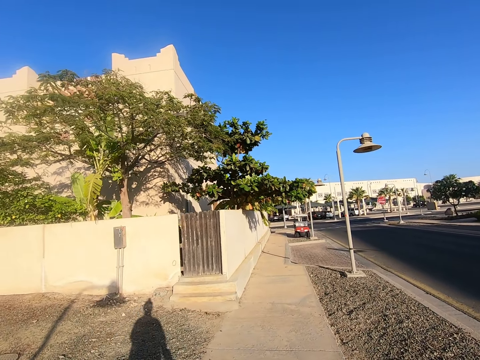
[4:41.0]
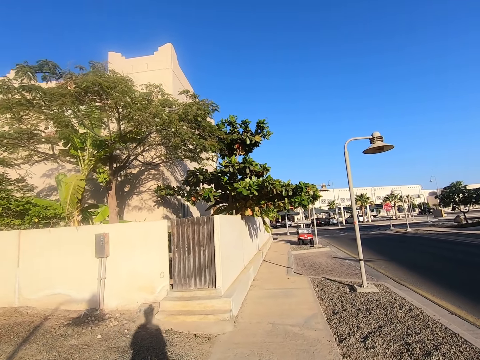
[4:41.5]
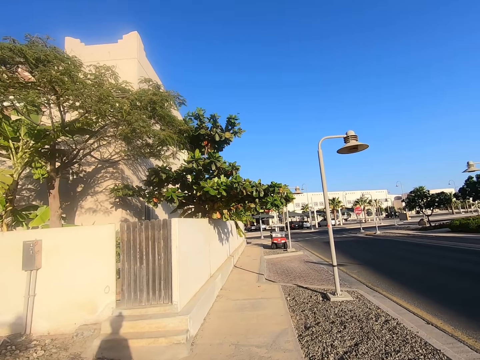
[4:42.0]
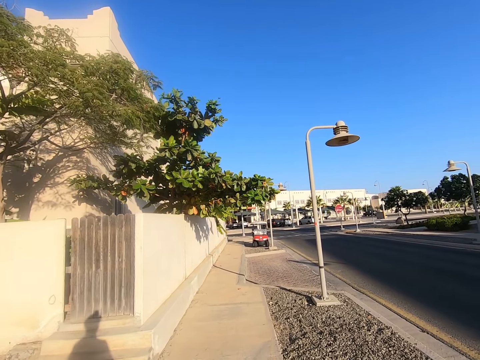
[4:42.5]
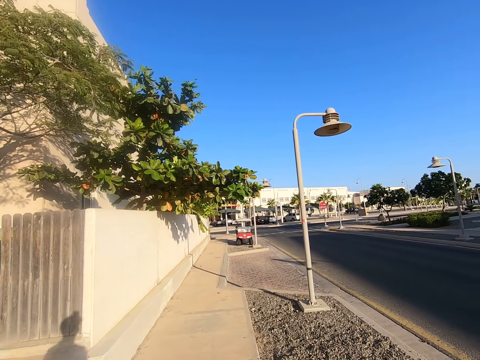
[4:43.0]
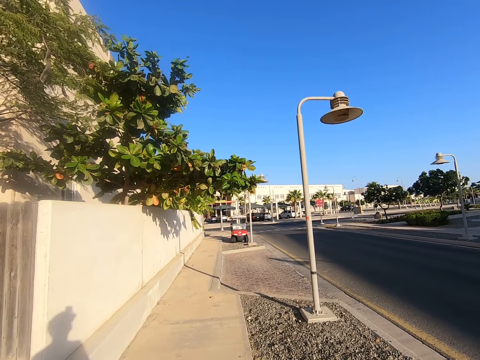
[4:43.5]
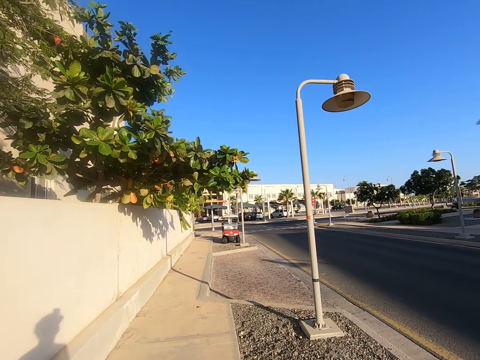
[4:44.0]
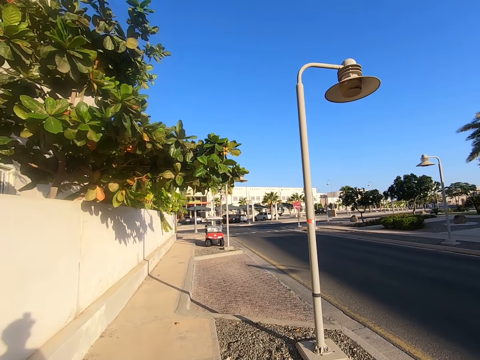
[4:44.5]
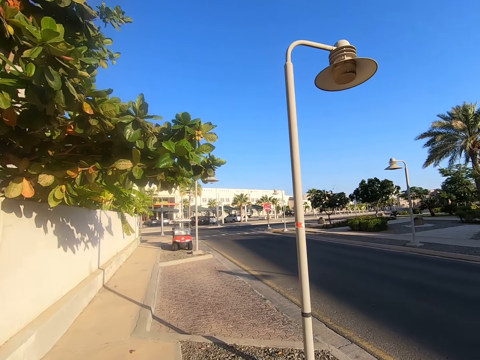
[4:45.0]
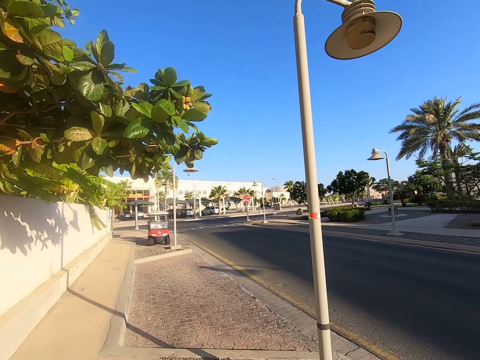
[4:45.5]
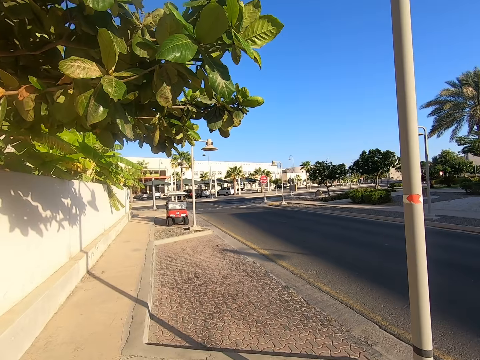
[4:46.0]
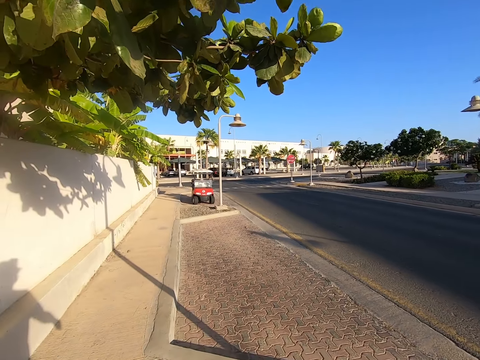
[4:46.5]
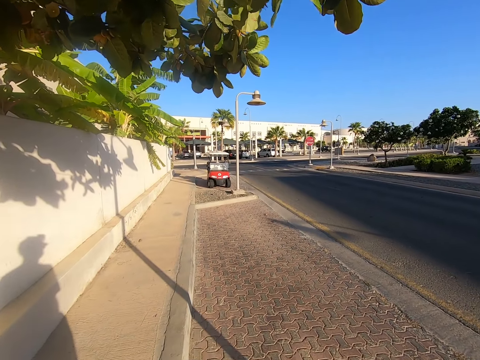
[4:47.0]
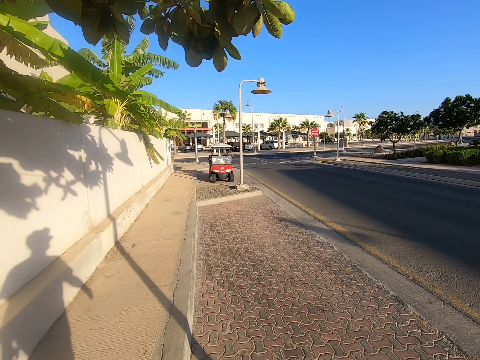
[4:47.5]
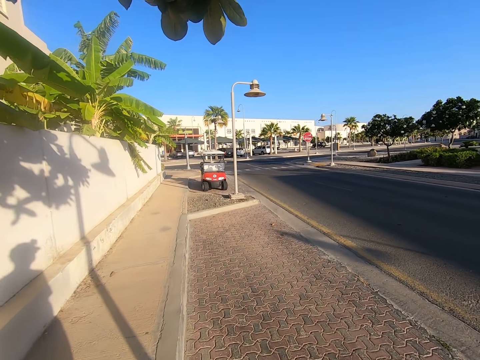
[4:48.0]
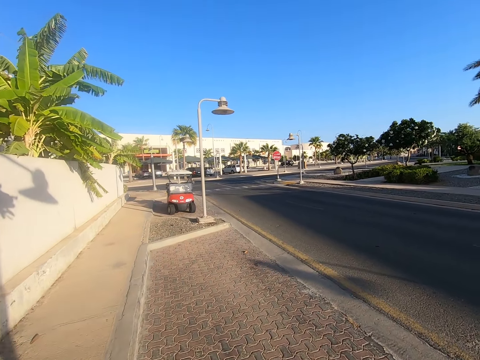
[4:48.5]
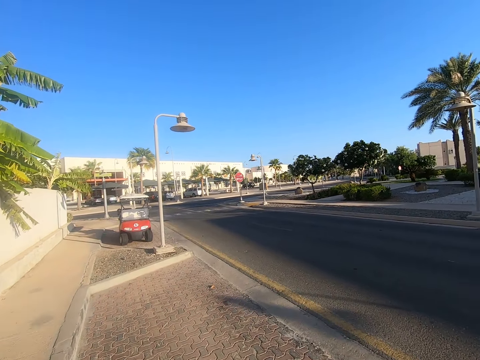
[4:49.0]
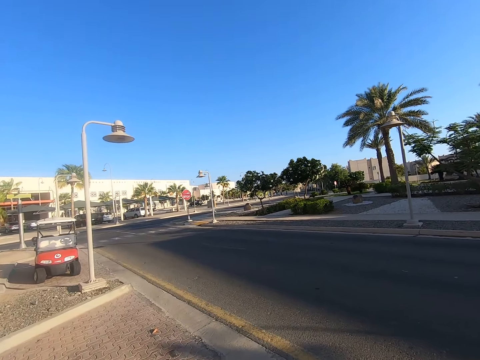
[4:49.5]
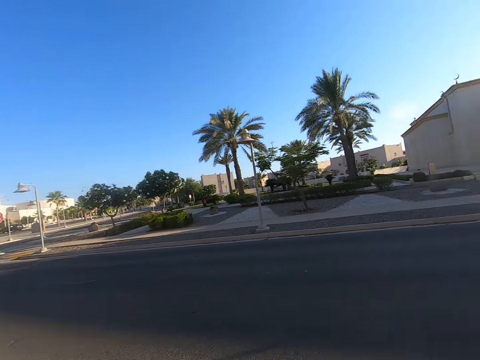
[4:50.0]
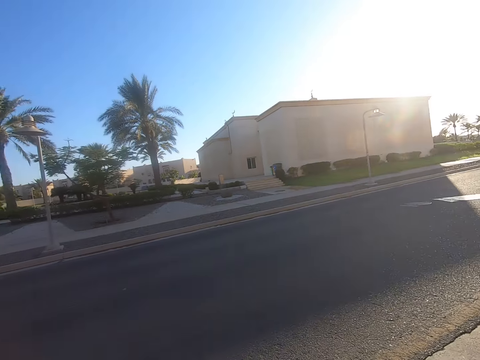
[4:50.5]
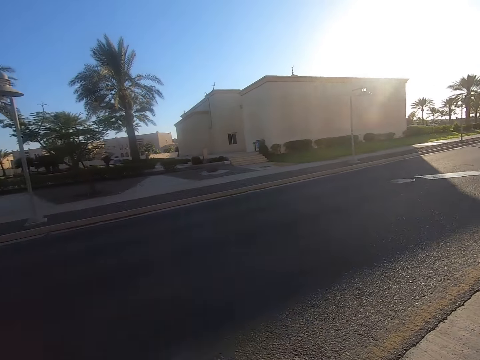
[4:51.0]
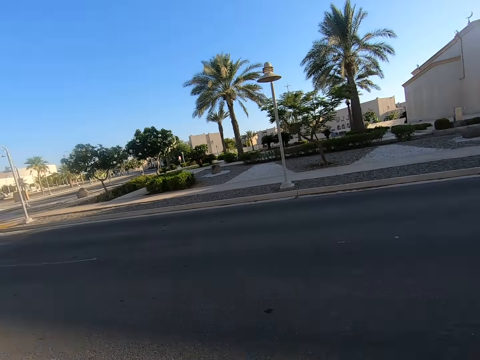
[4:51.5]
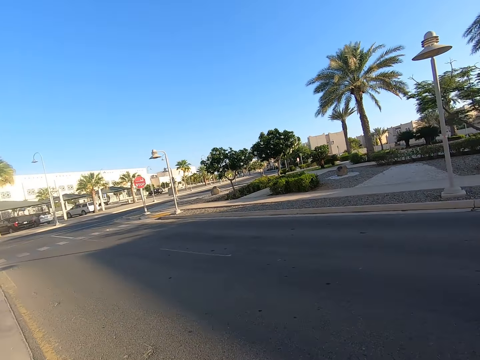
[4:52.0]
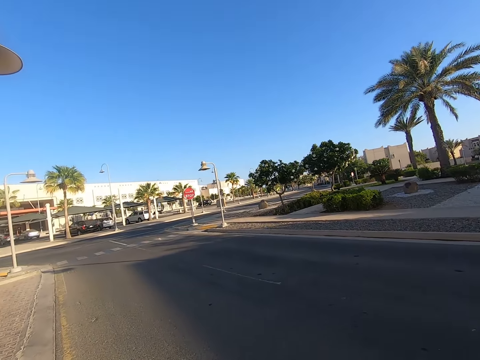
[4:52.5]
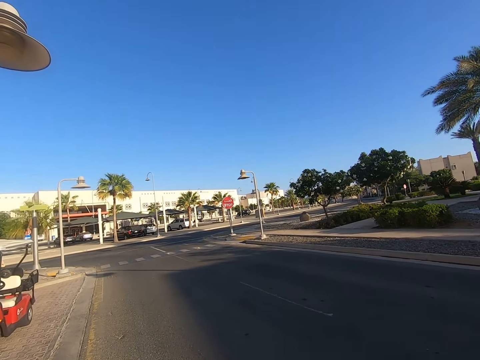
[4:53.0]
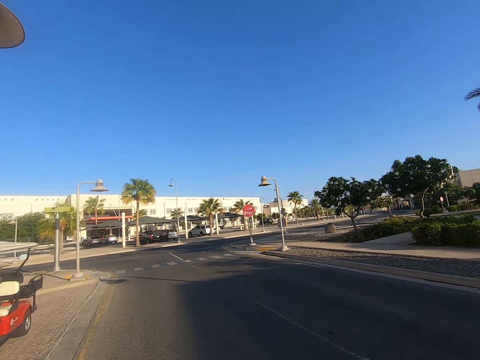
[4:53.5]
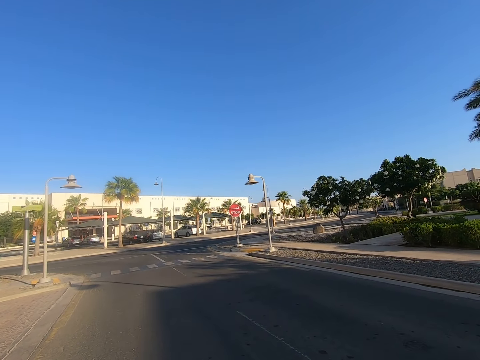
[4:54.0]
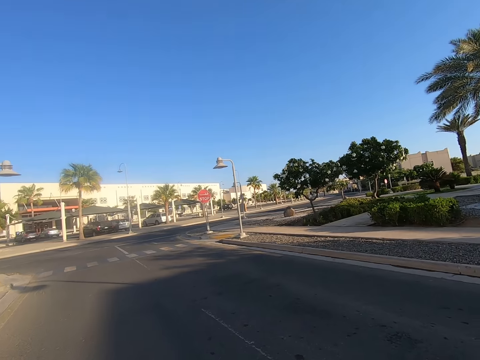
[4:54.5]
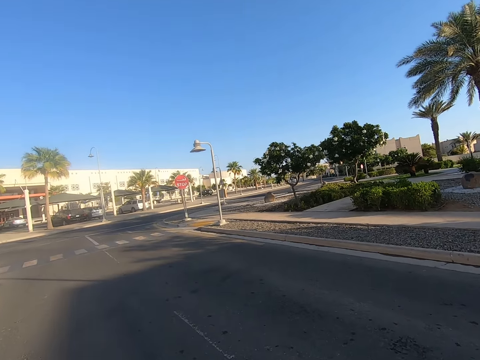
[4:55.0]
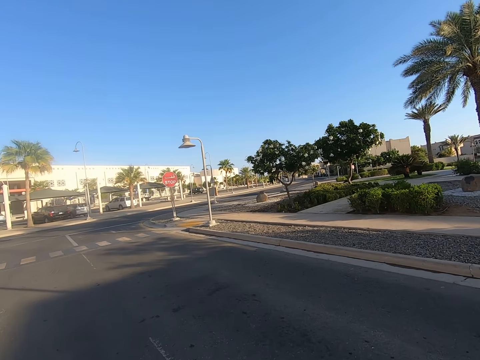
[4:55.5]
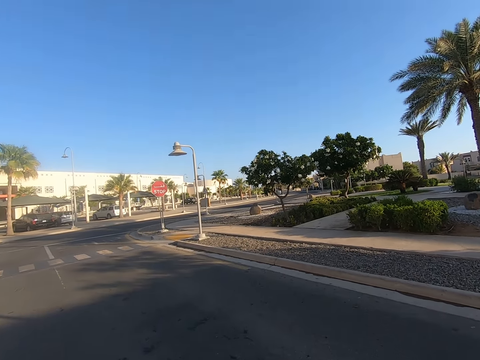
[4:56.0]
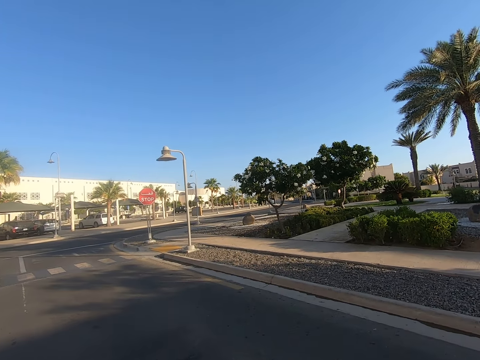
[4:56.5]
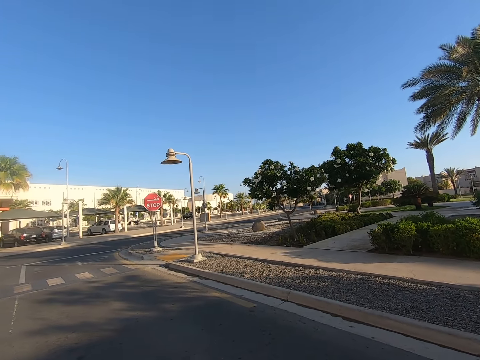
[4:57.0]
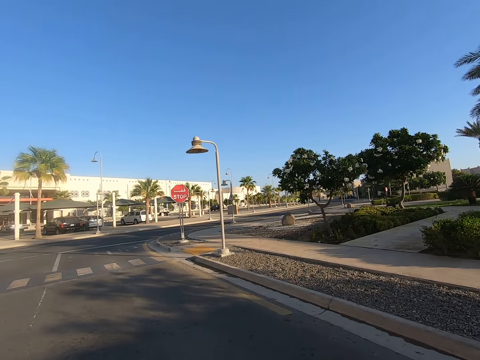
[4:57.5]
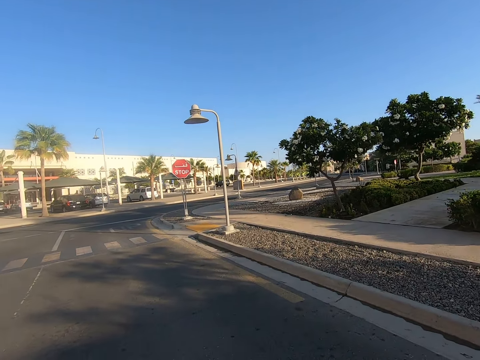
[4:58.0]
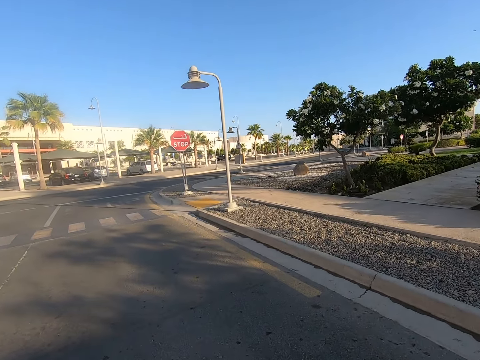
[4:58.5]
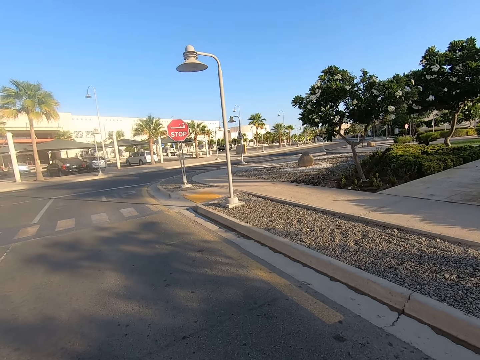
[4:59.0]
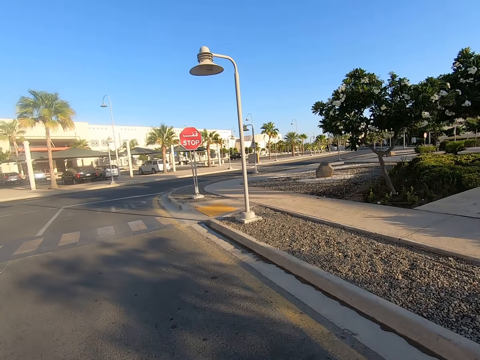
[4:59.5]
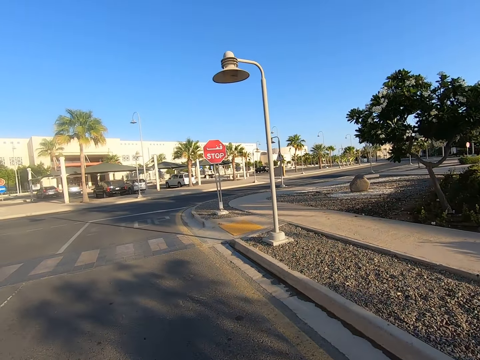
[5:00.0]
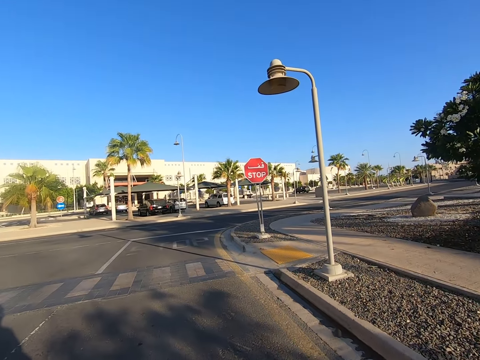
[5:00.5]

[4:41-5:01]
The camera wearer looks at both sides of the road. They walk on the tarmac road and cross the road towards the sidewalk.

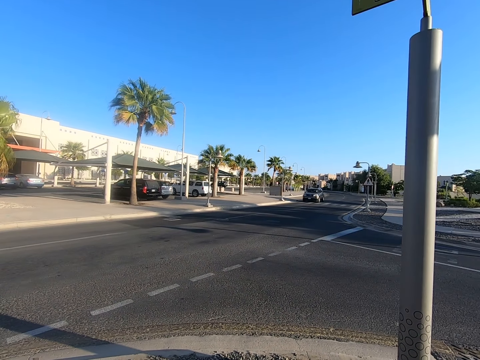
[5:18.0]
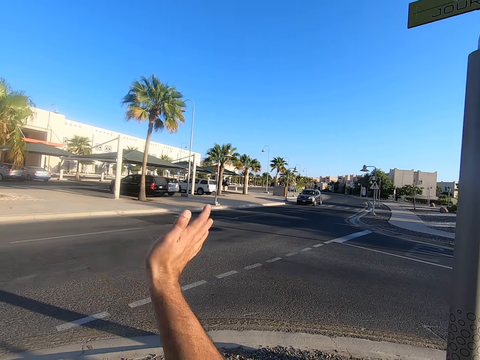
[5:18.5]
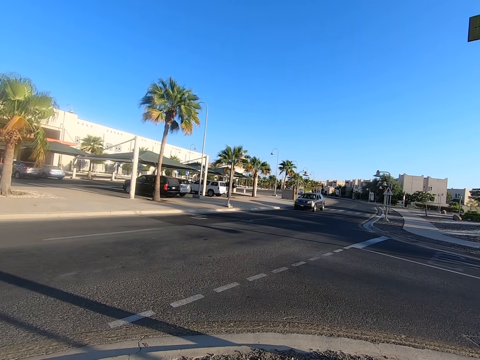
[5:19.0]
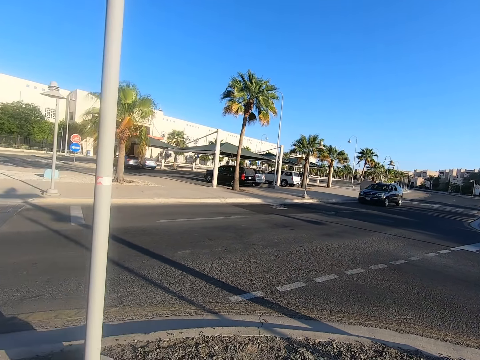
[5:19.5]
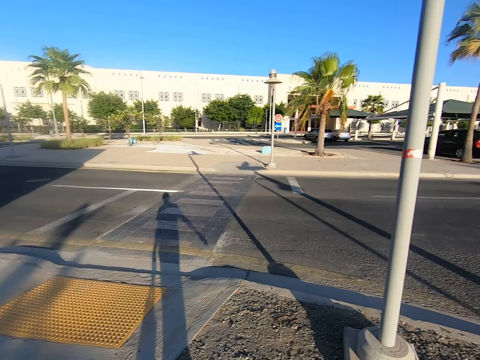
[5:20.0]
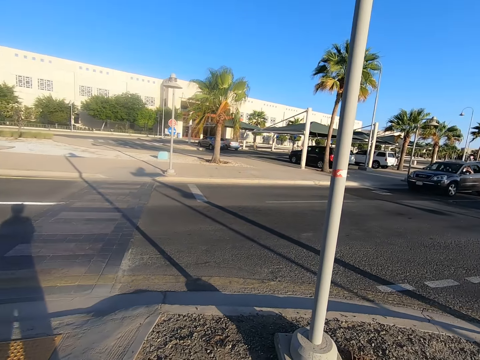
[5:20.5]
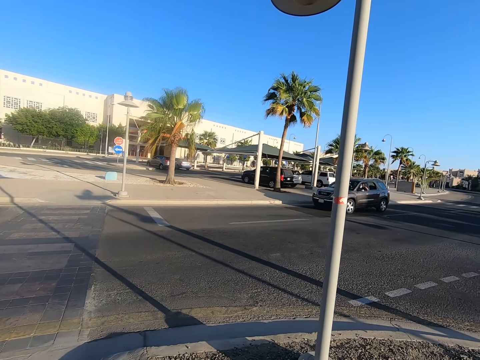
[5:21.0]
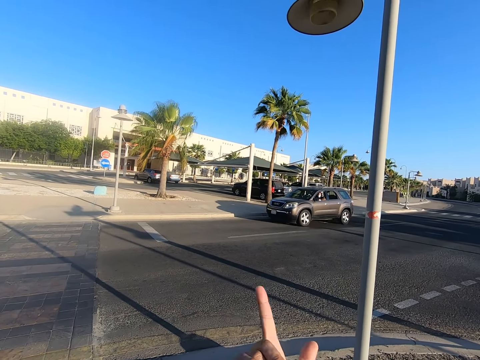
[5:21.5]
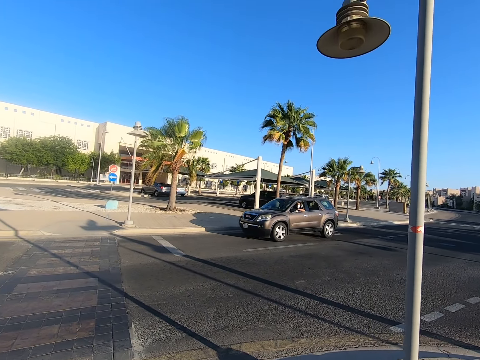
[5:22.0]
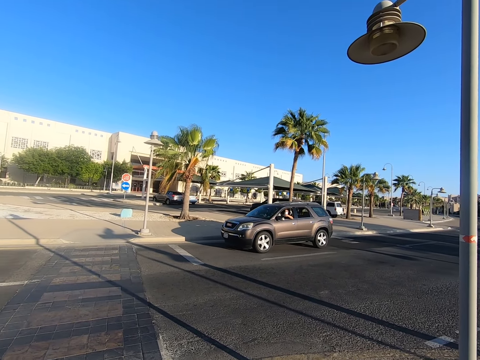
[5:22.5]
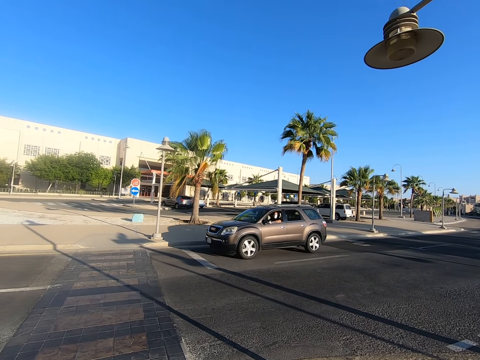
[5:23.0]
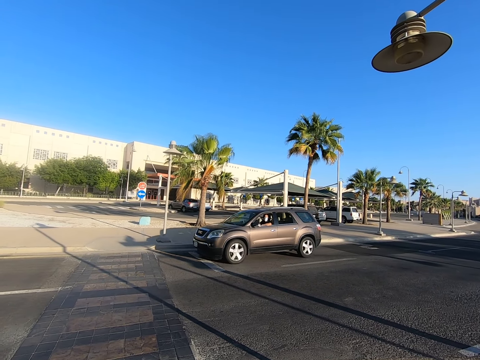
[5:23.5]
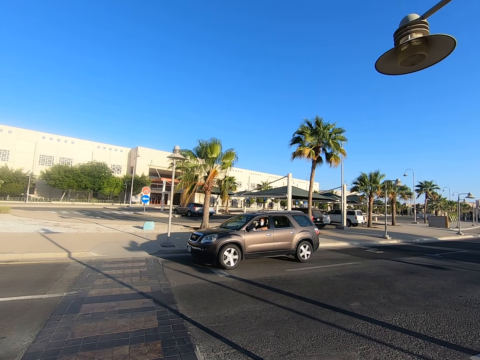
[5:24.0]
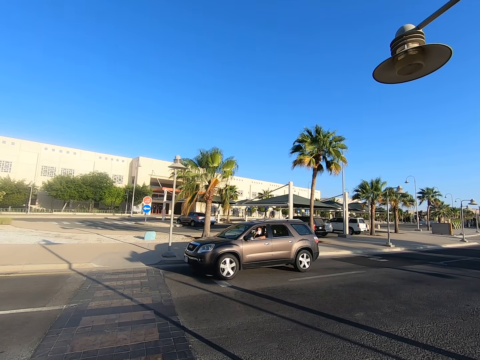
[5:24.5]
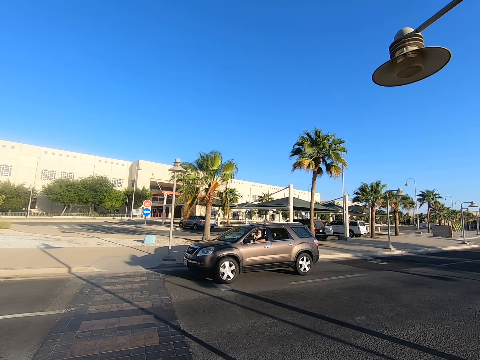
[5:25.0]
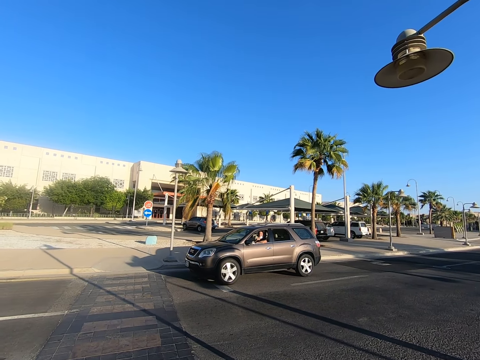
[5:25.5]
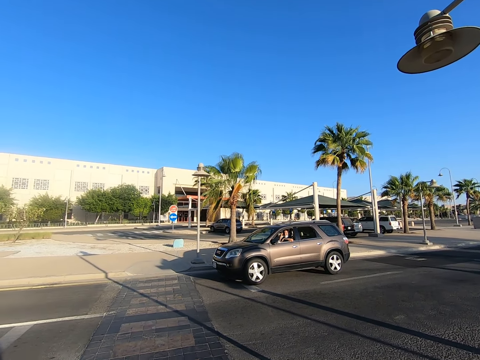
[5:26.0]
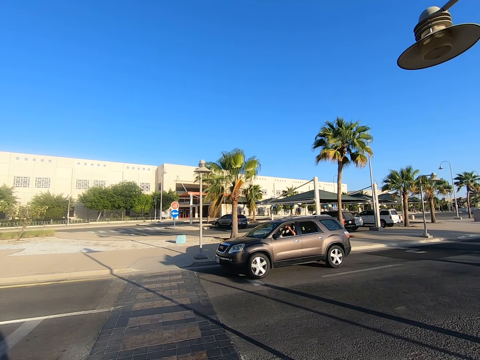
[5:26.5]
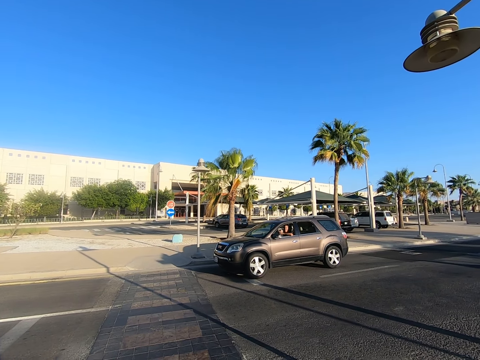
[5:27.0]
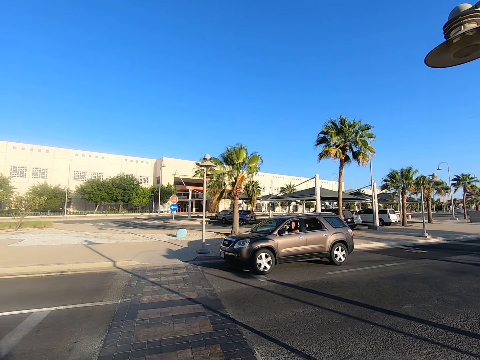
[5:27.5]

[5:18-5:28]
The camera wearer waves his hand towards the car. He stops waving. He gestures with his hand. He stops the car.
